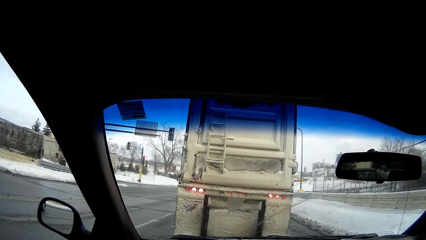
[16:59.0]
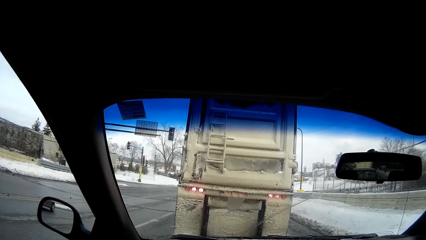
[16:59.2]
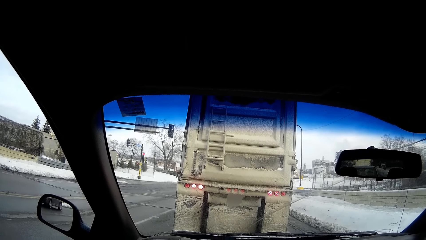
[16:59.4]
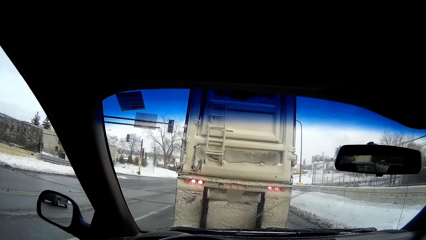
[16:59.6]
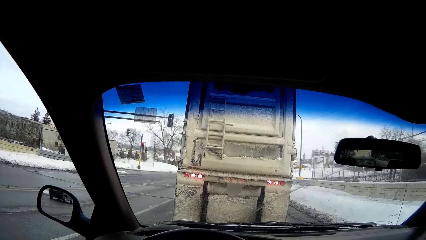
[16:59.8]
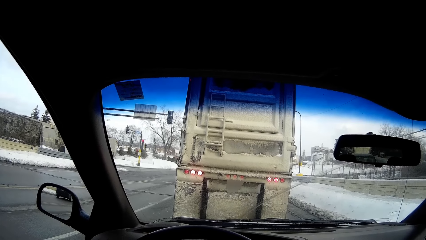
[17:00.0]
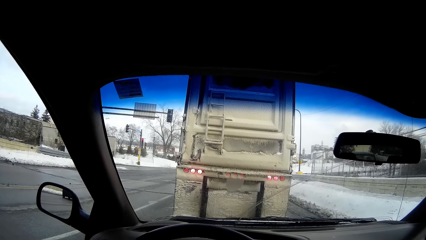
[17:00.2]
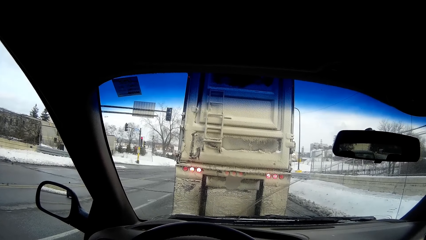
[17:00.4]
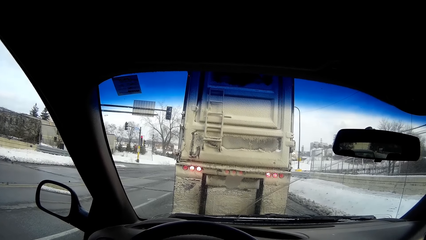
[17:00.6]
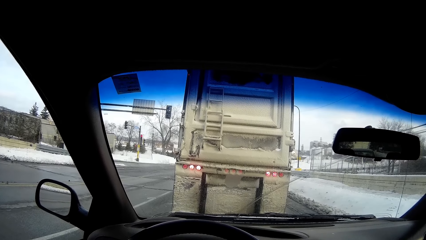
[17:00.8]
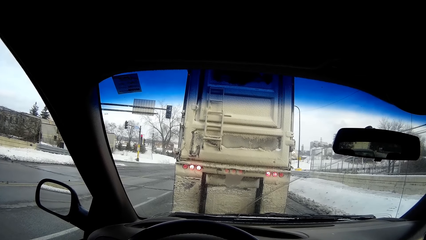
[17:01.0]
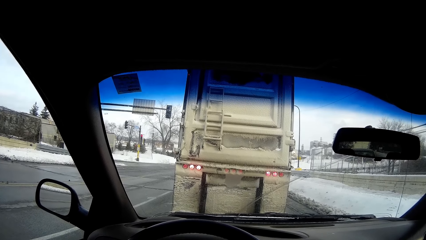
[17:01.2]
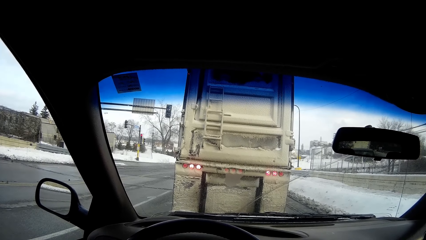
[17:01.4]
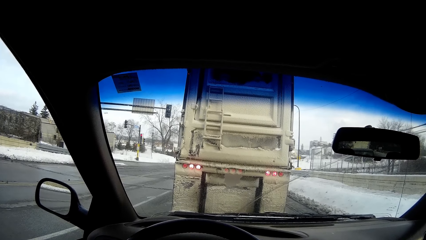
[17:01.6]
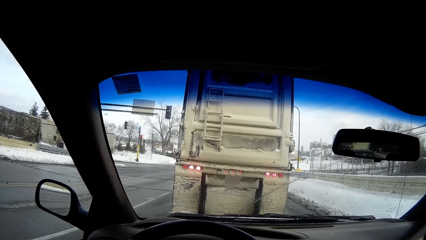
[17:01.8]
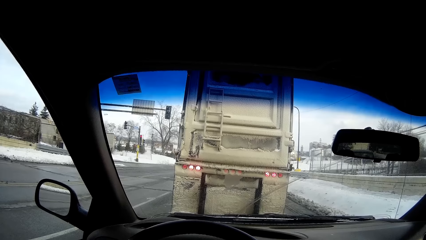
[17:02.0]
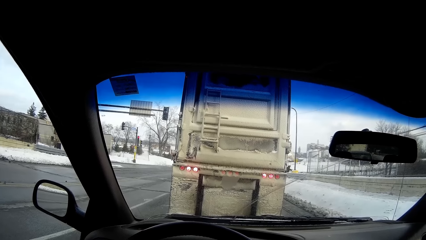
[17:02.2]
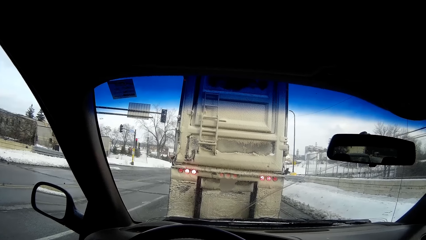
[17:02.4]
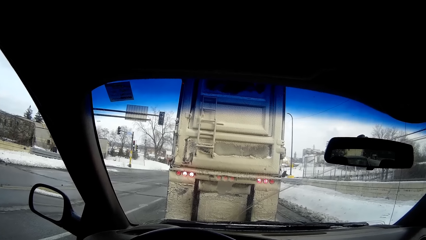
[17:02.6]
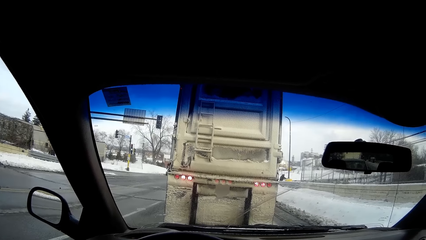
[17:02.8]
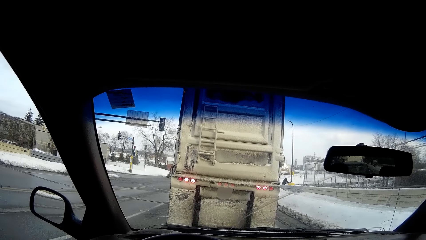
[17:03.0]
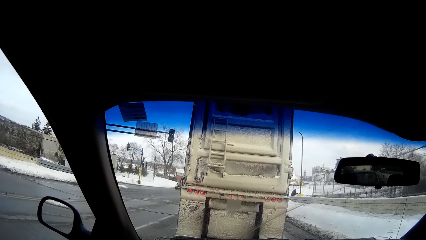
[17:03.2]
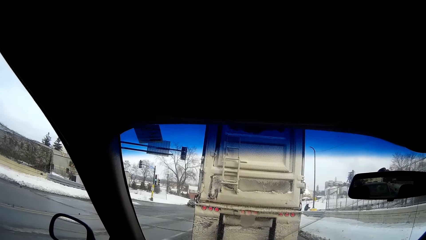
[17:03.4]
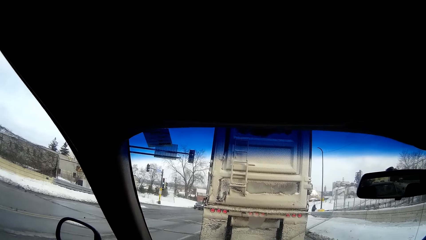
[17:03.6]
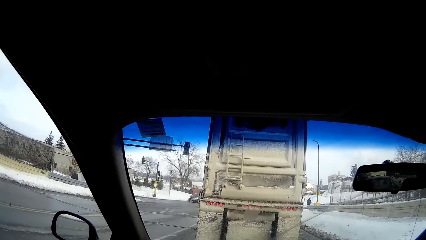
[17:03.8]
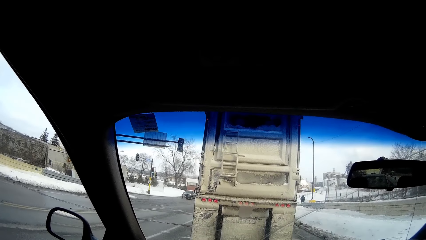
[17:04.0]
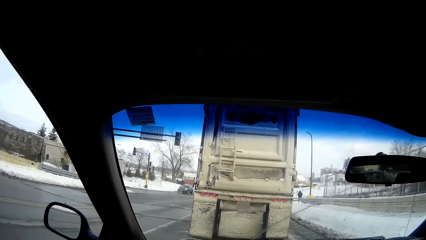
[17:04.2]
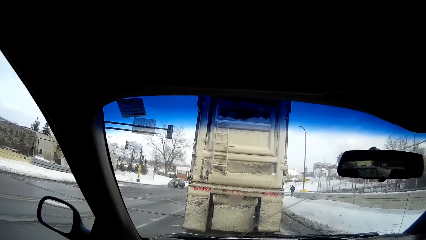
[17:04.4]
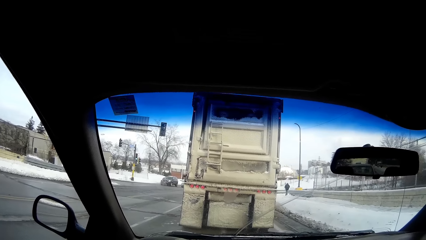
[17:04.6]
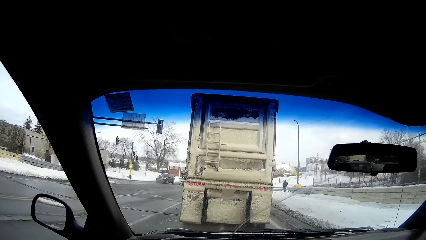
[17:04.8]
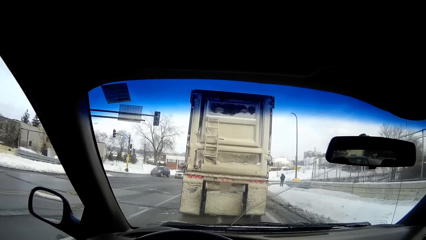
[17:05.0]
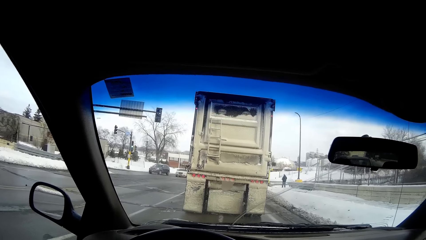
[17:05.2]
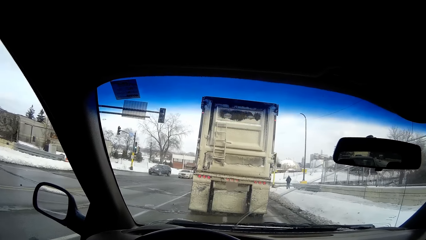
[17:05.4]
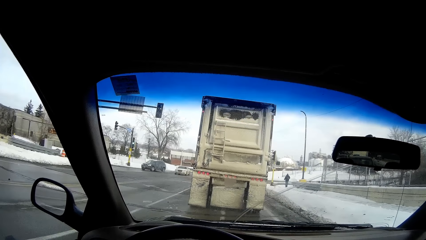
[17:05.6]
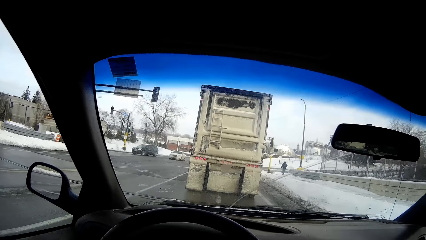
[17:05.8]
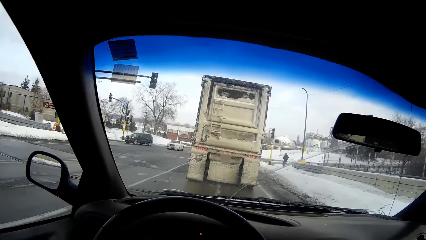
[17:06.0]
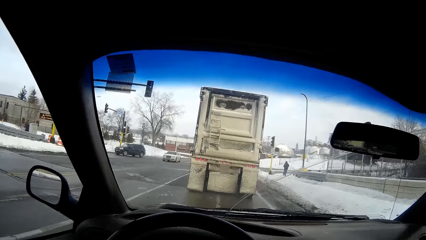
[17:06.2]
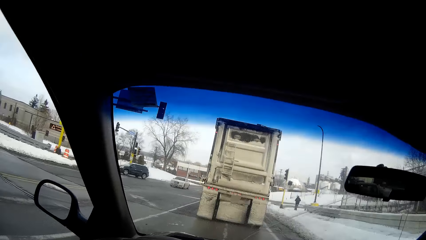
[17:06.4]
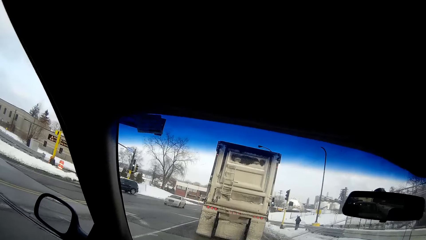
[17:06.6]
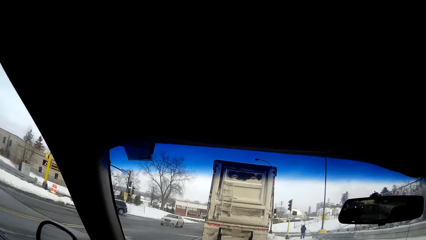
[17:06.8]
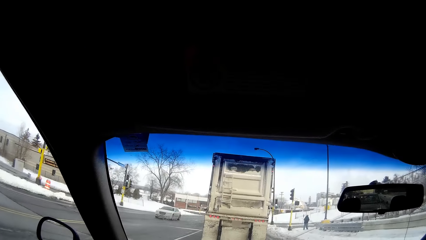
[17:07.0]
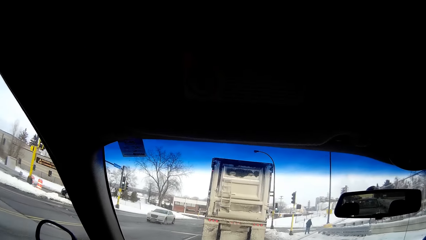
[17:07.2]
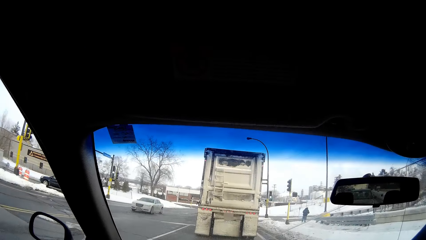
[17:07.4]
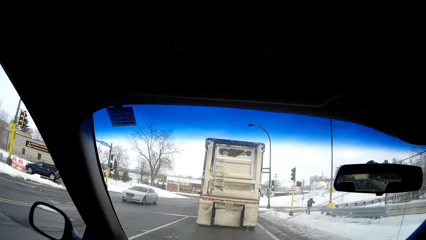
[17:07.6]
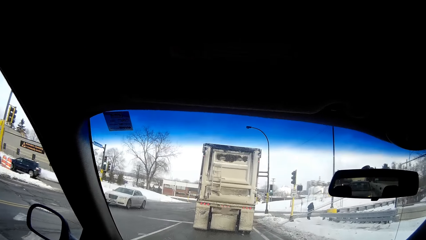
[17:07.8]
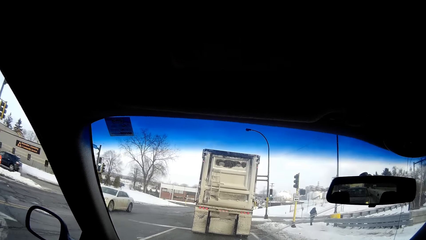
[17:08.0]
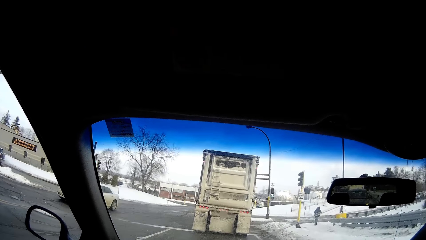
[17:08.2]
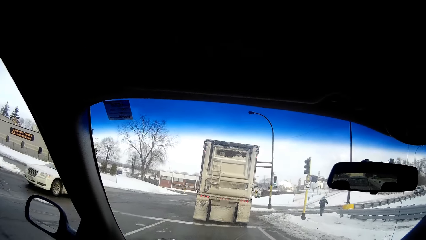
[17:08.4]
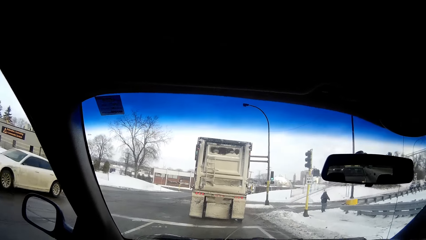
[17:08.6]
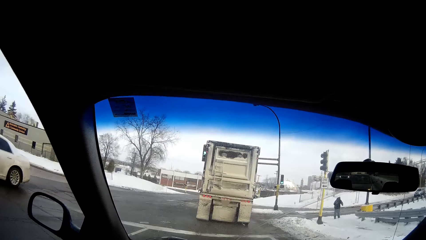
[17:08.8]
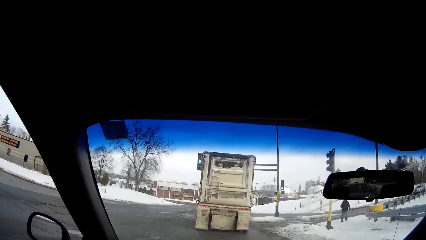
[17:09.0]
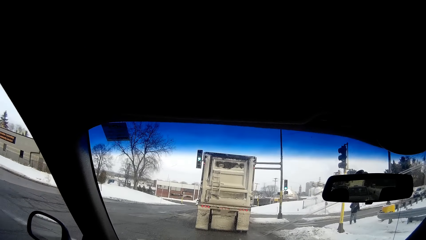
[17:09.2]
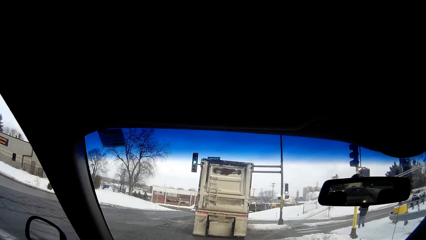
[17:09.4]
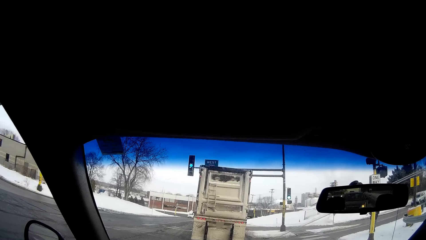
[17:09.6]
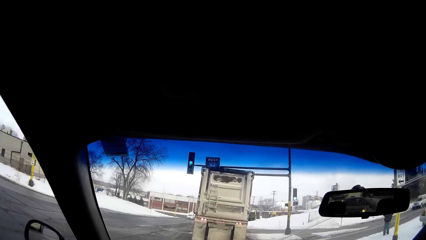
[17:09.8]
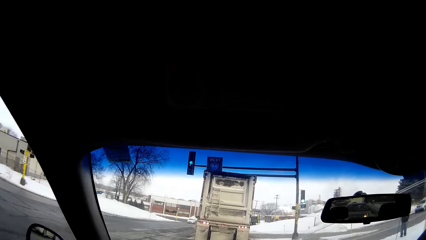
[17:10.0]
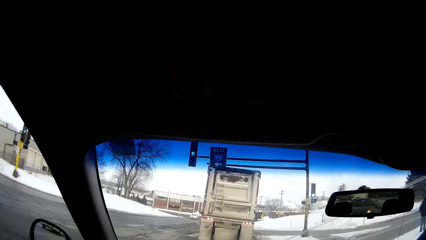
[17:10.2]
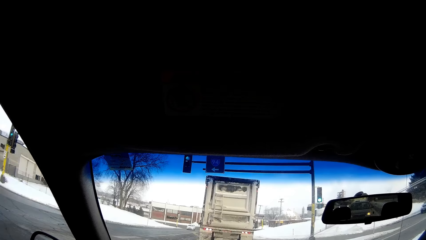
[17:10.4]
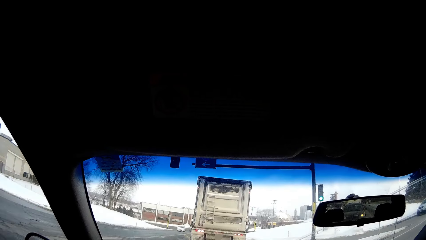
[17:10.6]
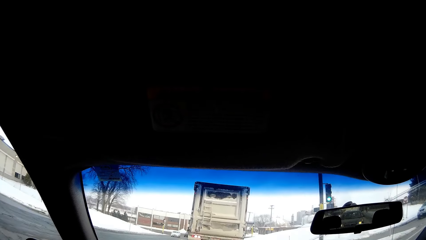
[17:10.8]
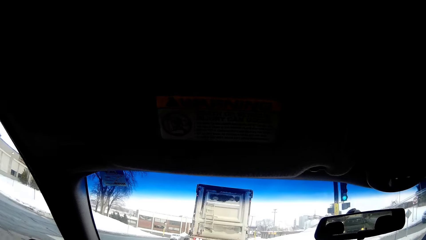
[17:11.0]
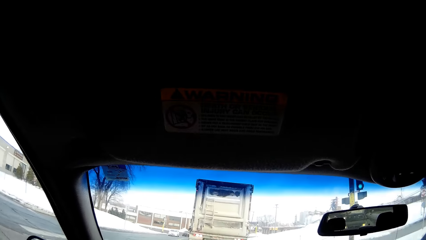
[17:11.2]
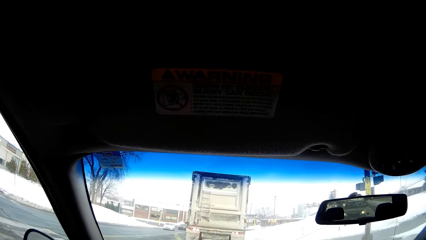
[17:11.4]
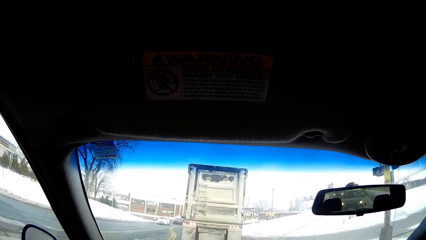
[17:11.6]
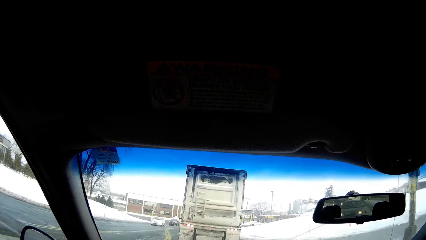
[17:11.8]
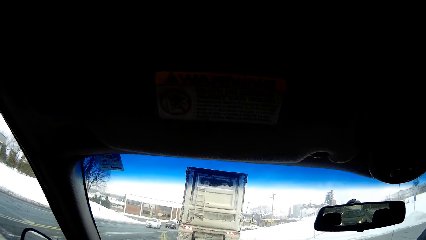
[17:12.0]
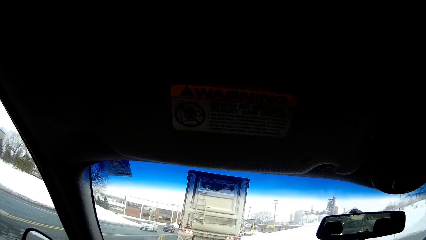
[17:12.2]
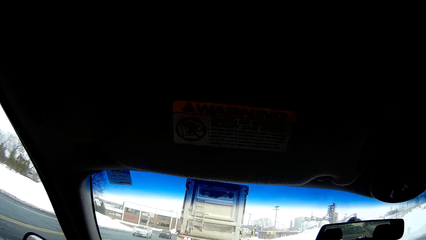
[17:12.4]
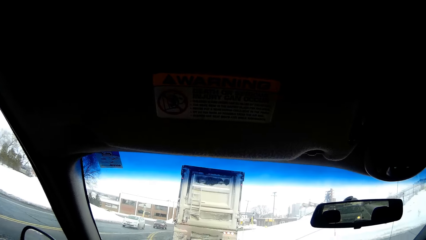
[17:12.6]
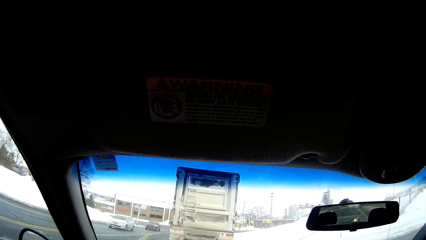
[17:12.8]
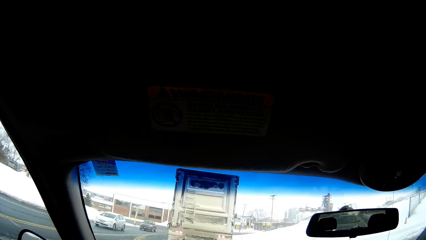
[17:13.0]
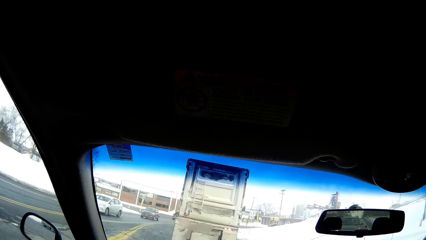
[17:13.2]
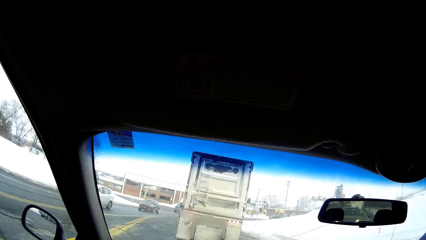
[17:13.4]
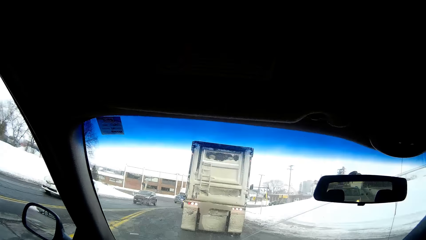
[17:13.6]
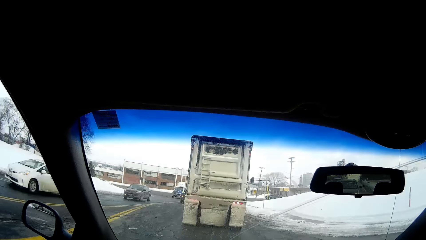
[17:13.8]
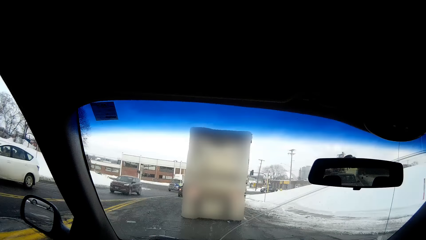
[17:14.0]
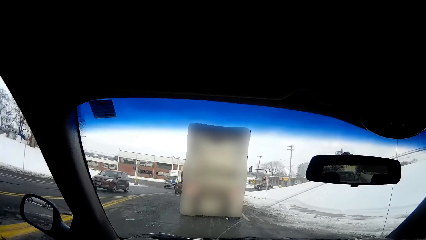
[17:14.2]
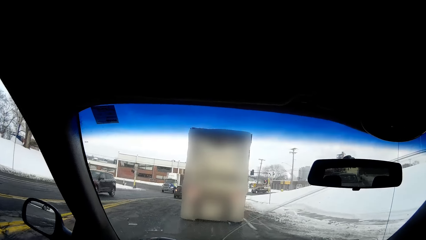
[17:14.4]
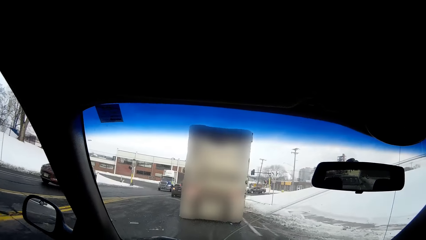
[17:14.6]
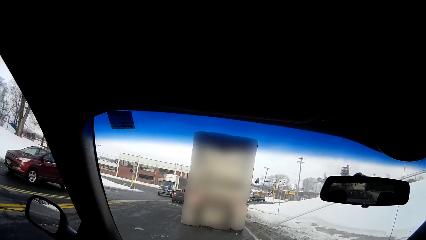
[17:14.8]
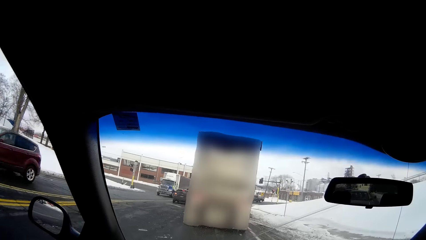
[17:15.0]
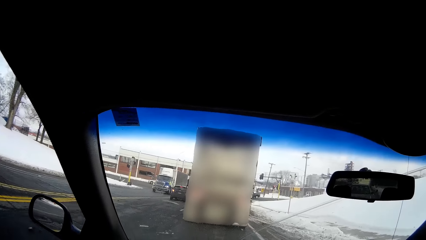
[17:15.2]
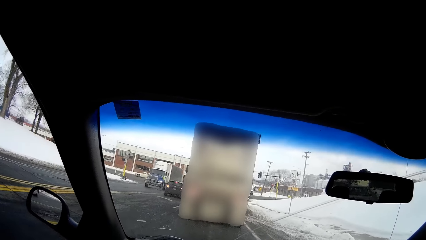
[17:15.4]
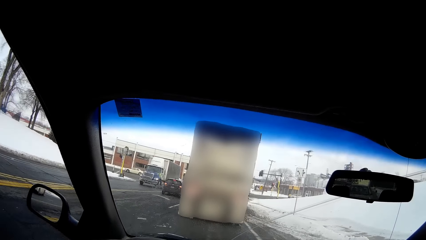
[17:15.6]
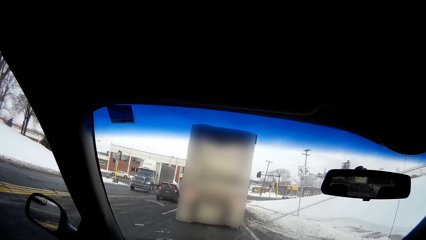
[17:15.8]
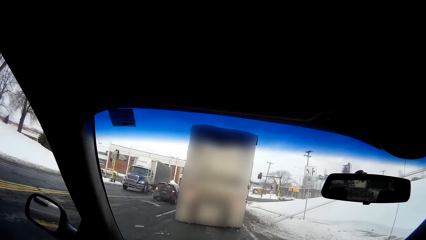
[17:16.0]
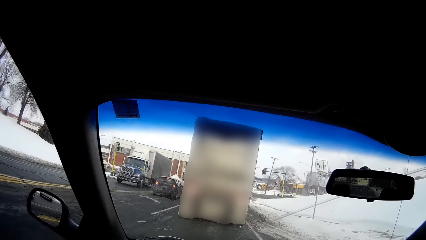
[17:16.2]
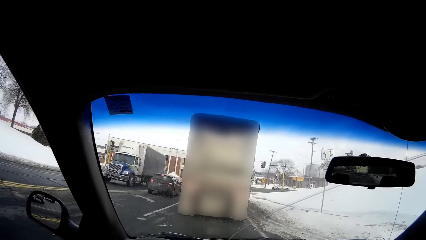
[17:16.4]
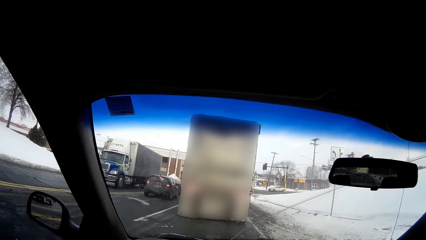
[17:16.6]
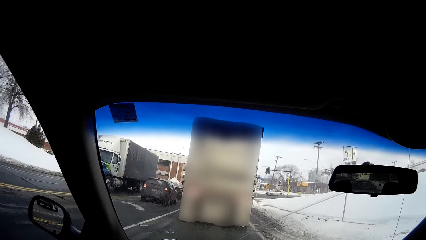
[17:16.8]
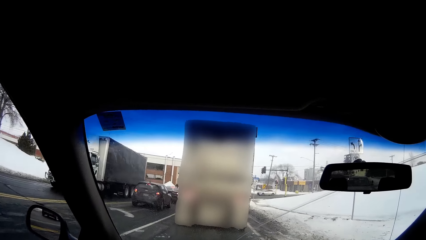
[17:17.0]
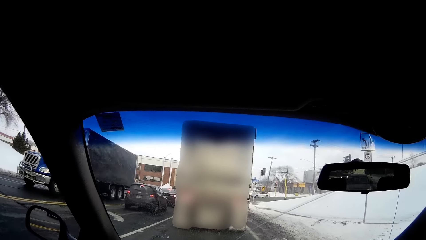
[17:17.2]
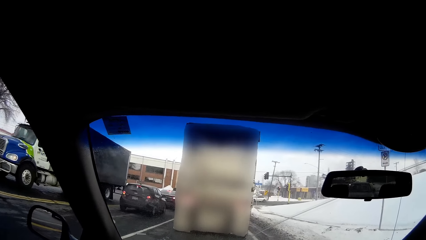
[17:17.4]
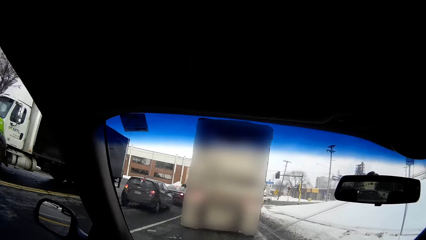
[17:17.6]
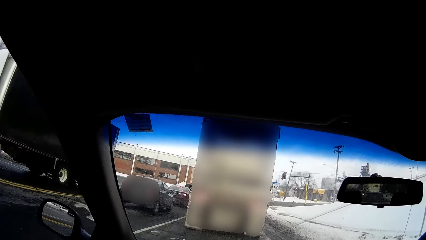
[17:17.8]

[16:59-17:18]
The camera wearer drives the car on the road. A white car drives past them.
